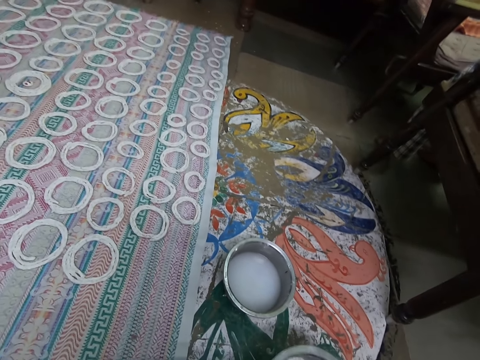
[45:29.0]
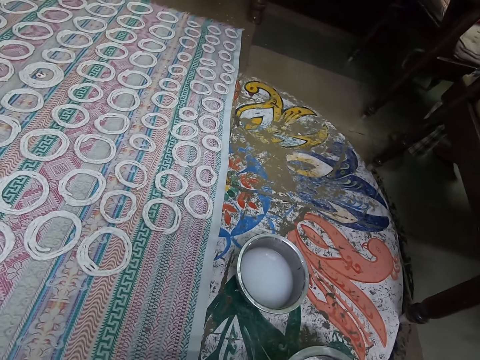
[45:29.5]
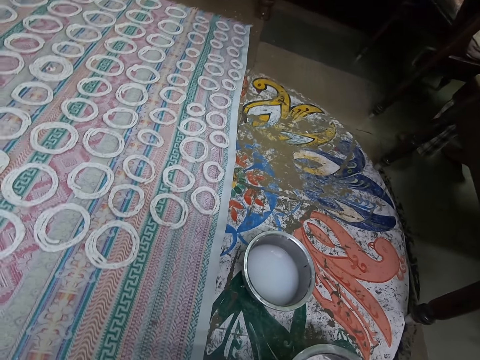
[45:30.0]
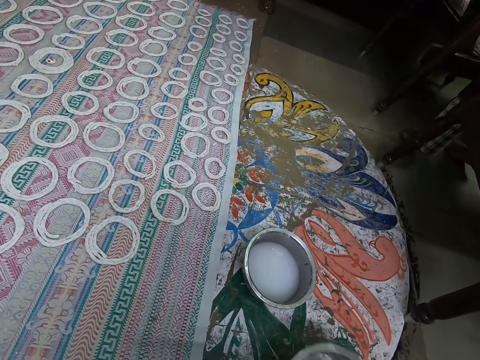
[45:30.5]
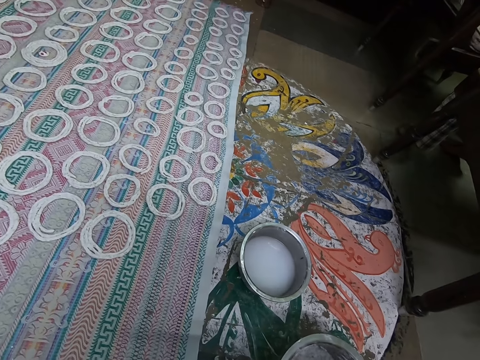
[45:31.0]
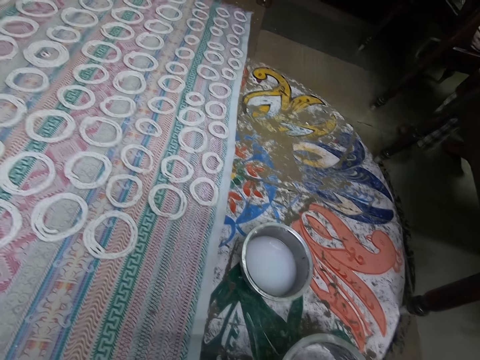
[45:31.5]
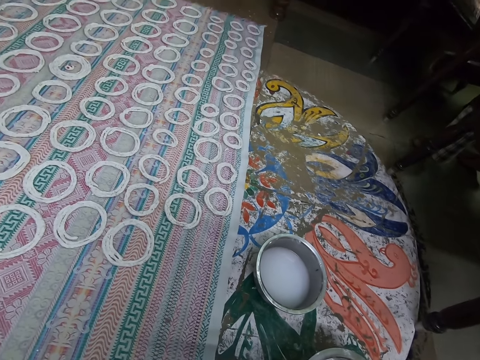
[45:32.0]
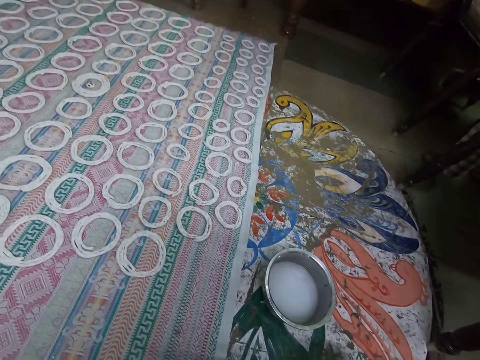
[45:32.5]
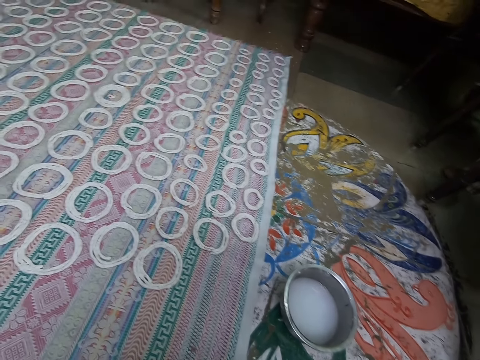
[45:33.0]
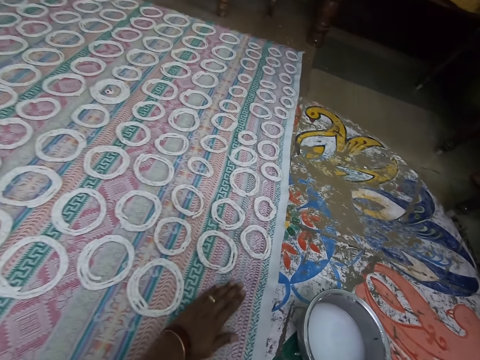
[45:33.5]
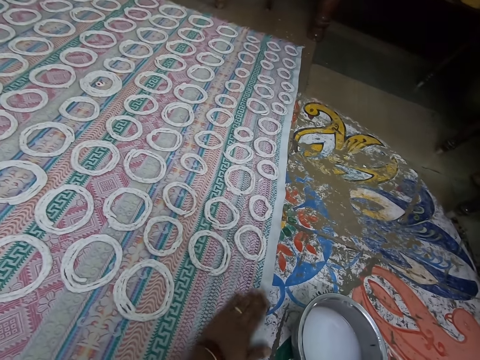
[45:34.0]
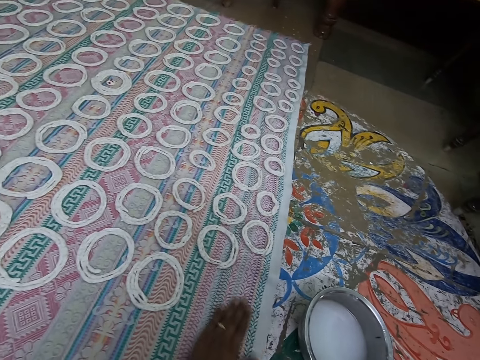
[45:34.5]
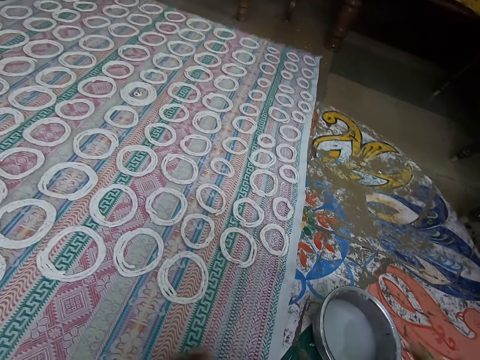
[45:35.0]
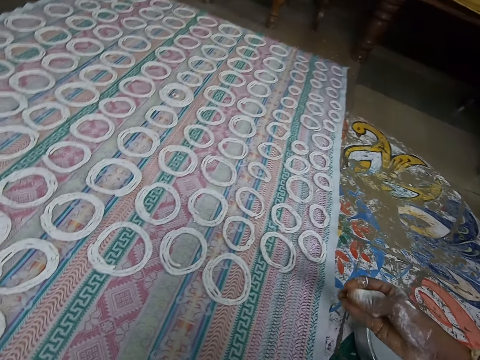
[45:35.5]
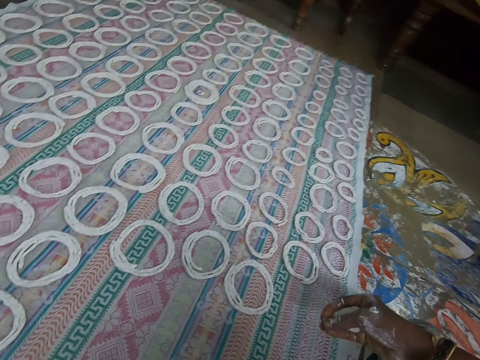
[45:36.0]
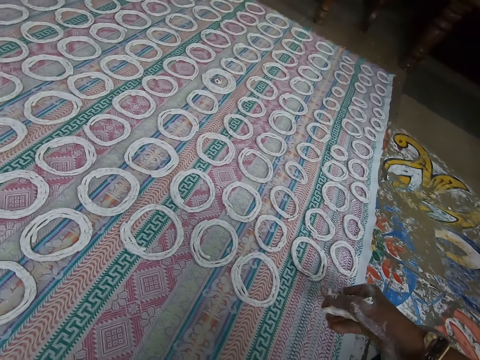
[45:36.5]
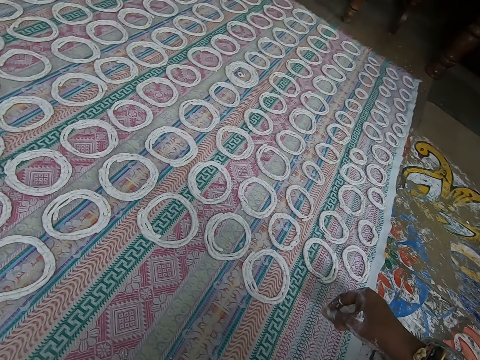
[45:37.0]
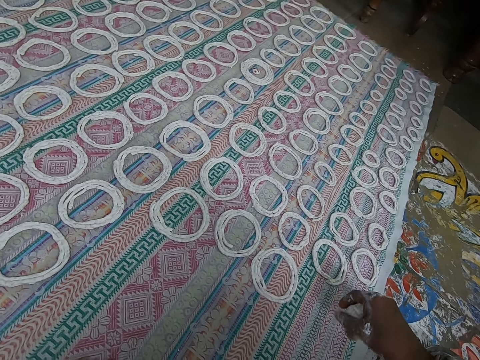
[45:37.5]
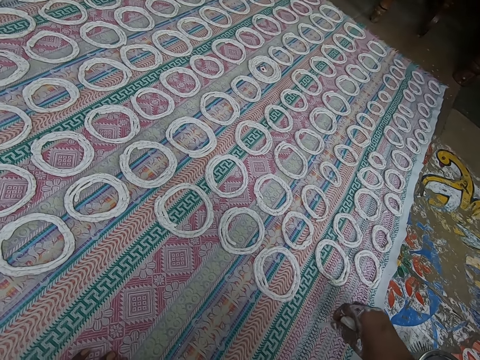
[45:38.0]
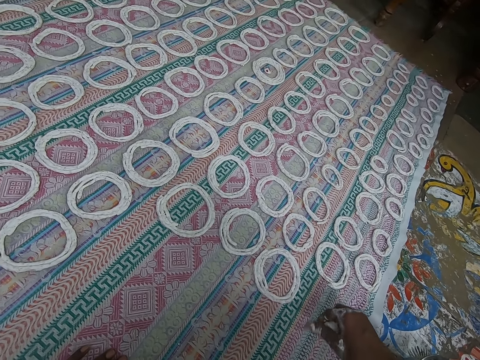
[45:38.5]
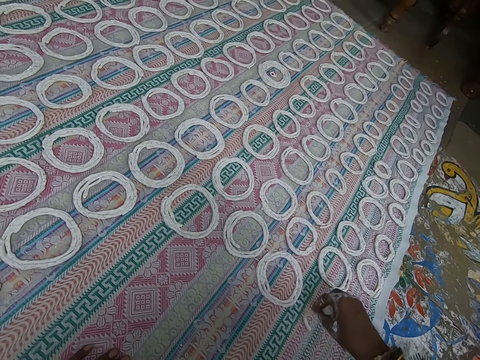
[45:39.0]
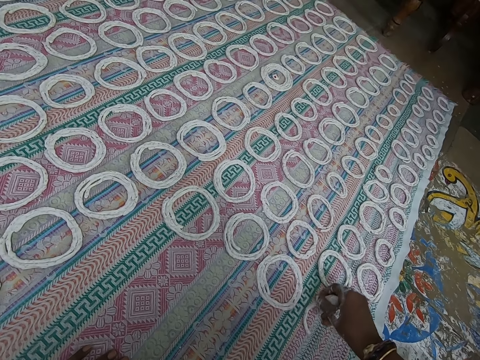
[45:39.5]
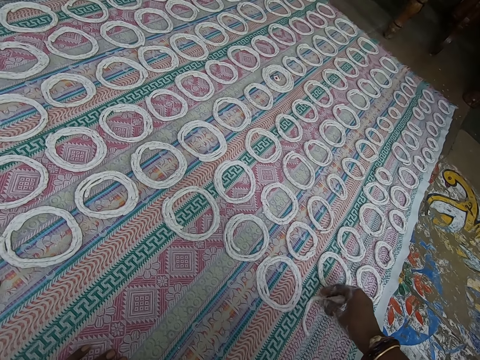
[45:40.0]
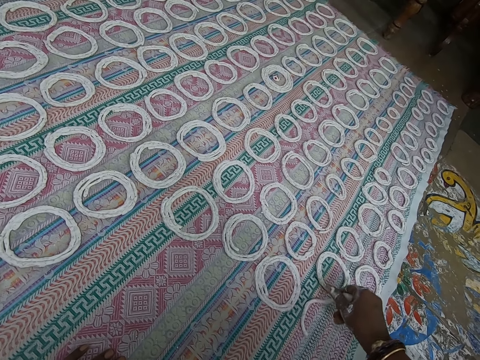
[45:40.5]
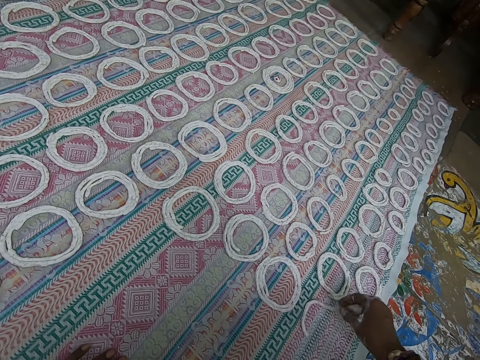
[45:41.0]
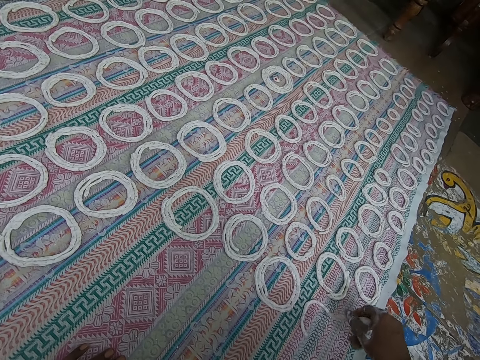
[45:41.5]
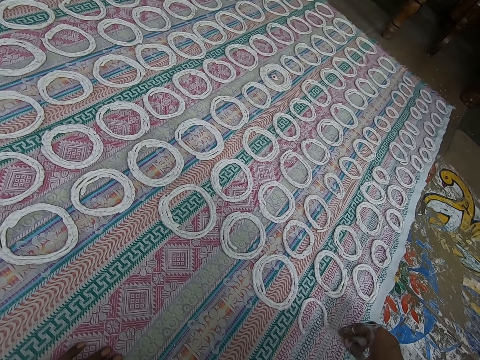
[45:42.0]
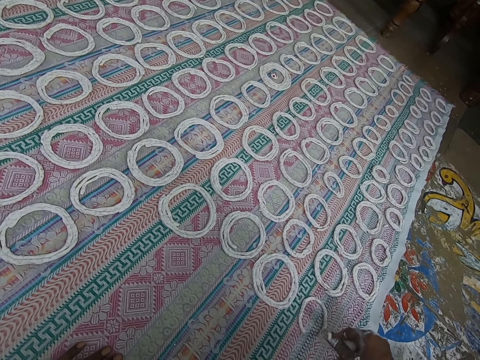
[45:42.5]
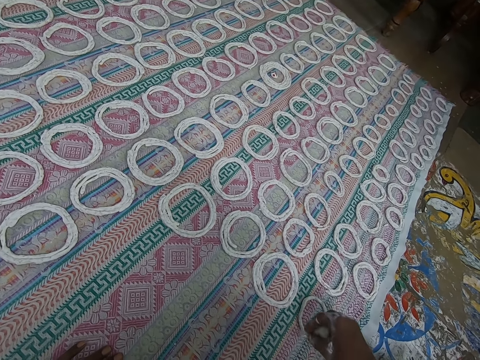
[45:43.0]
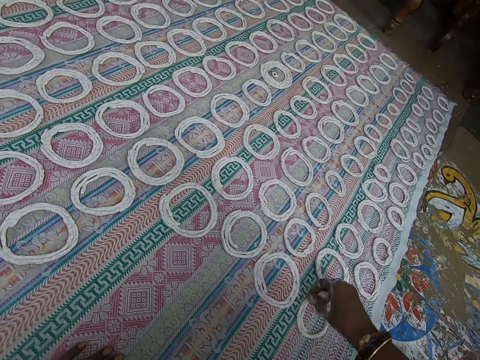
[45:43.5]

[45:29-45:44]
The camera wearer squeezes dough in a stainless bowl with their right hand. They clean the cloth or mat on the ground with their left hand. They roll the dough in their right hand. They squeeze the dough with their hand. They rotate the dough around the mat. They lay the dough on the cloth on the floor into shape with their right hand.

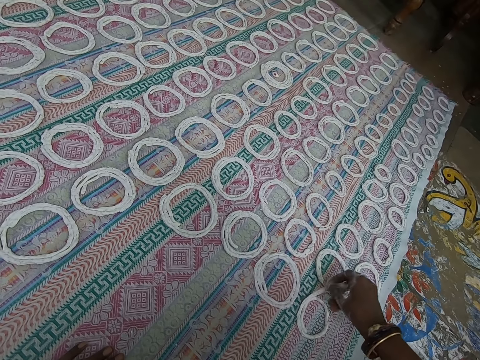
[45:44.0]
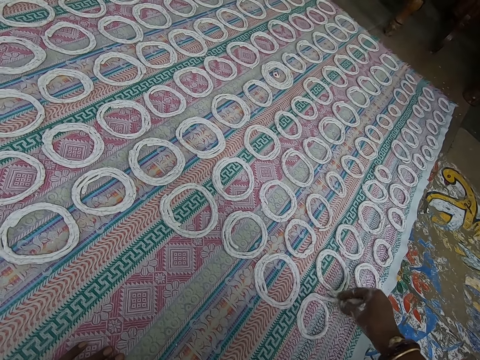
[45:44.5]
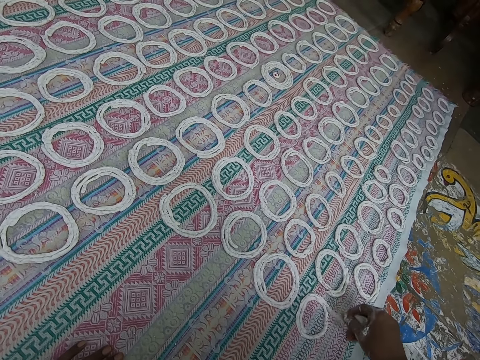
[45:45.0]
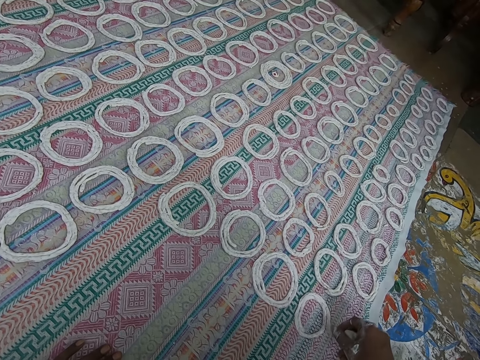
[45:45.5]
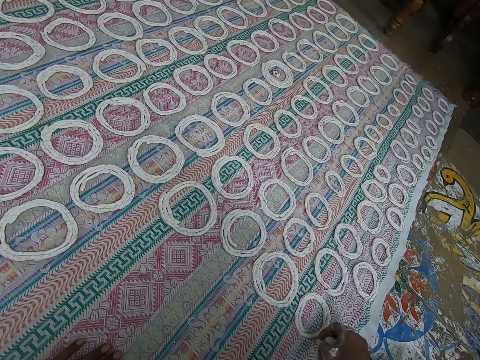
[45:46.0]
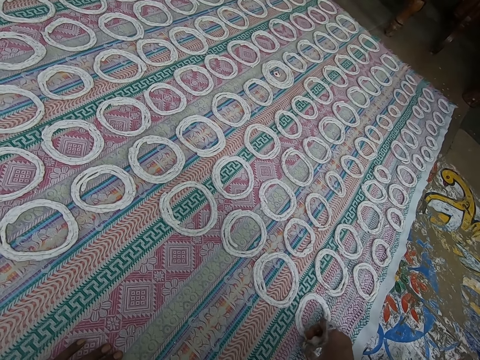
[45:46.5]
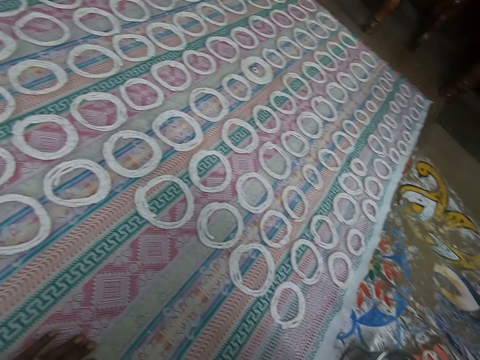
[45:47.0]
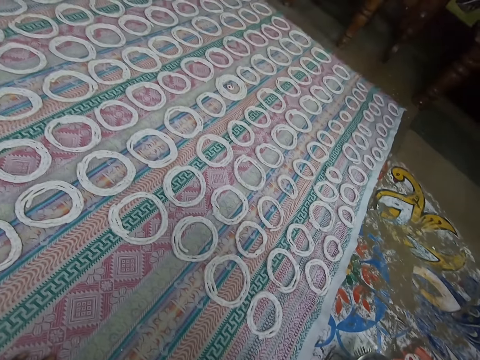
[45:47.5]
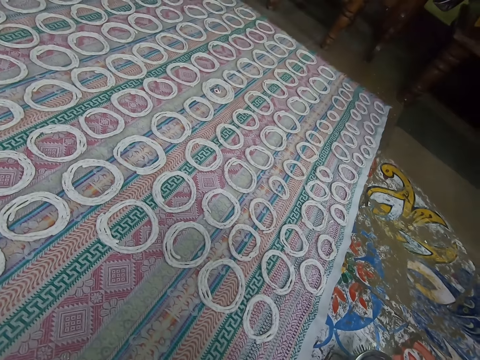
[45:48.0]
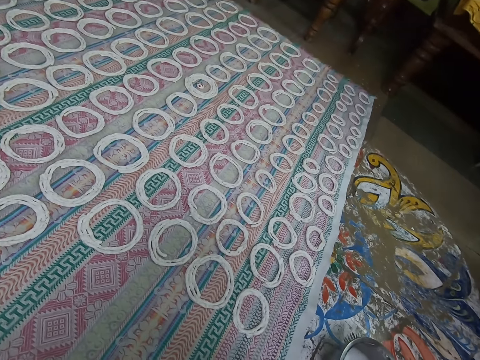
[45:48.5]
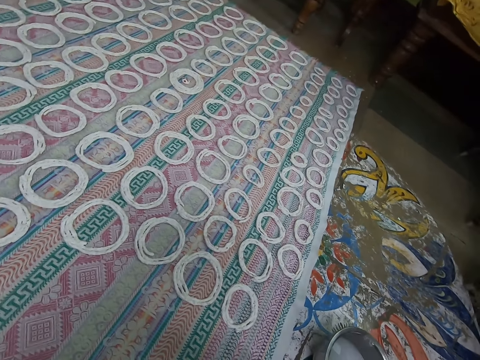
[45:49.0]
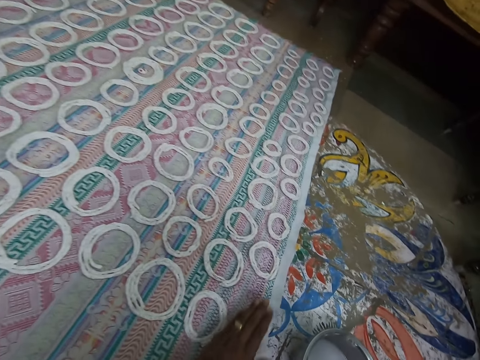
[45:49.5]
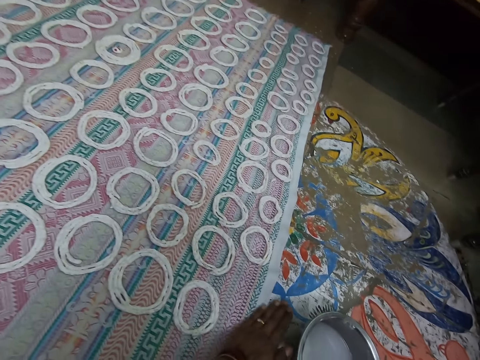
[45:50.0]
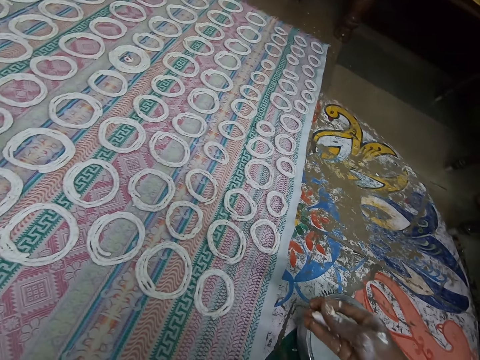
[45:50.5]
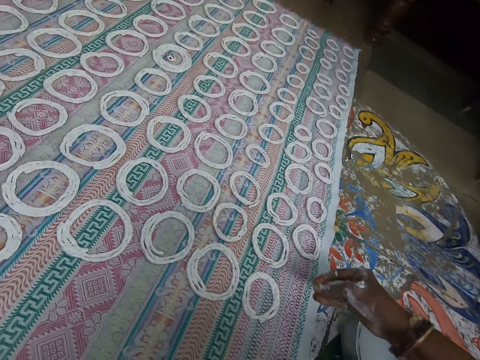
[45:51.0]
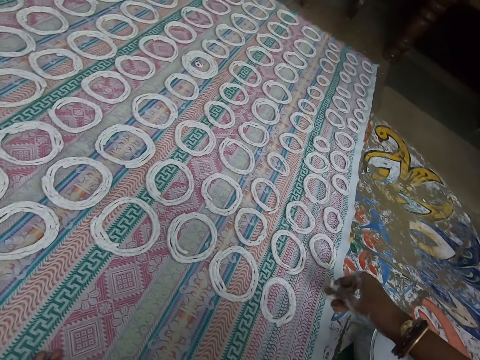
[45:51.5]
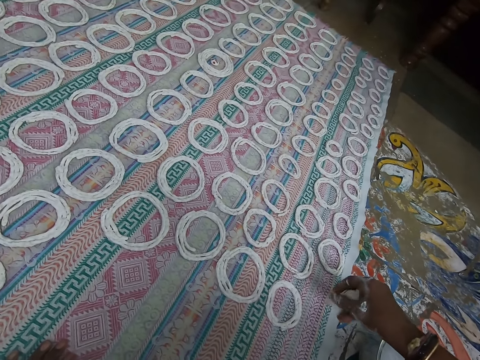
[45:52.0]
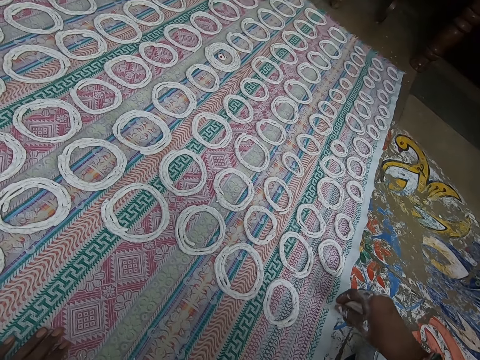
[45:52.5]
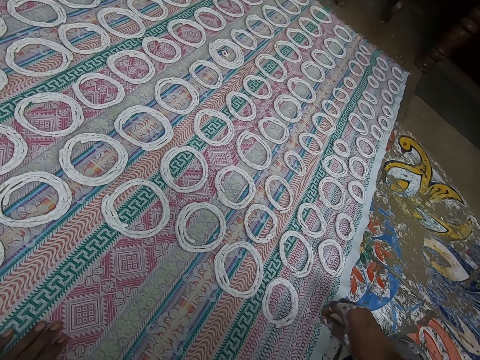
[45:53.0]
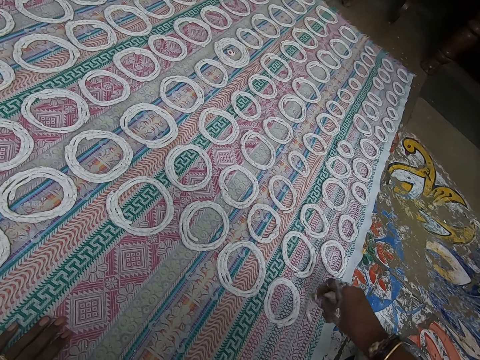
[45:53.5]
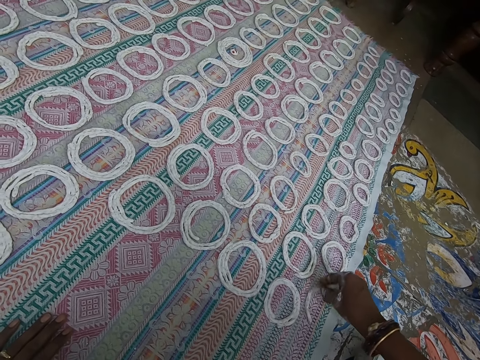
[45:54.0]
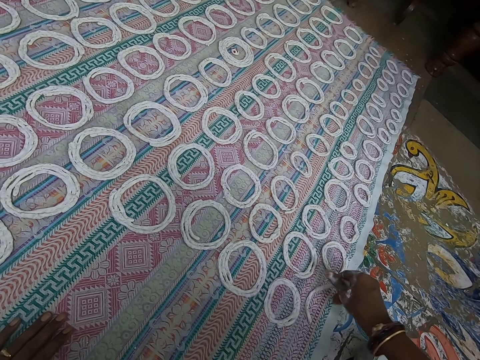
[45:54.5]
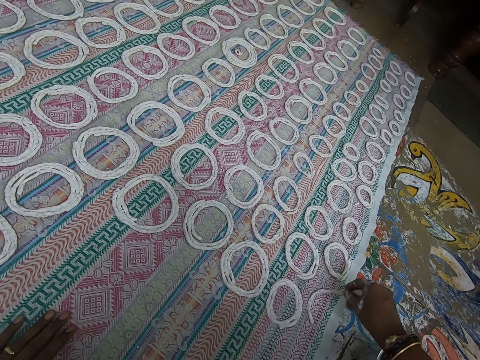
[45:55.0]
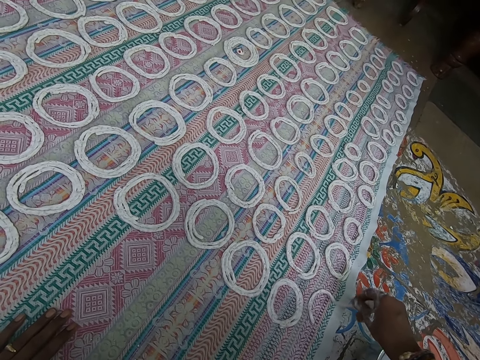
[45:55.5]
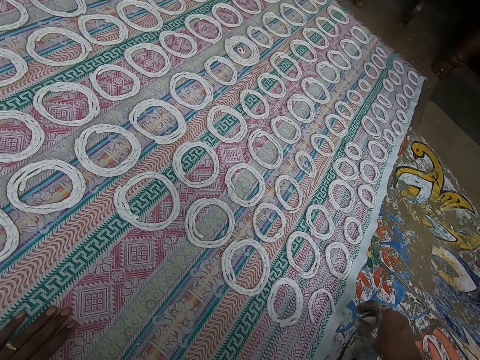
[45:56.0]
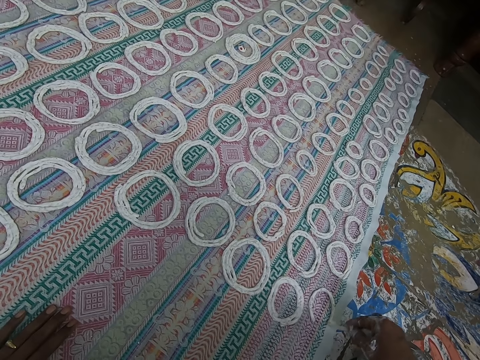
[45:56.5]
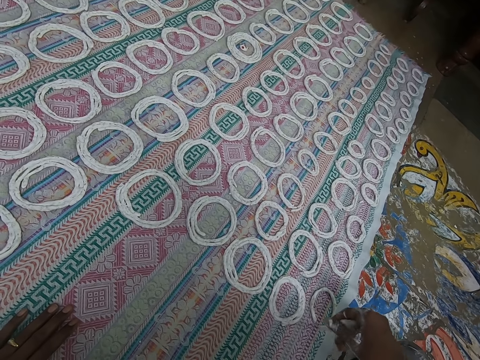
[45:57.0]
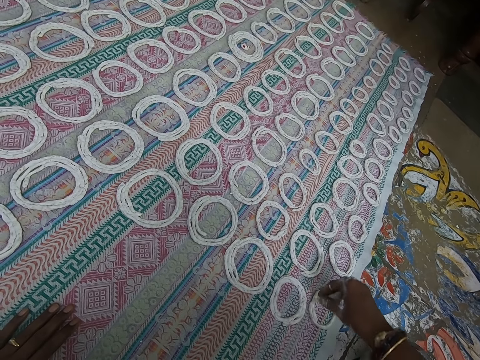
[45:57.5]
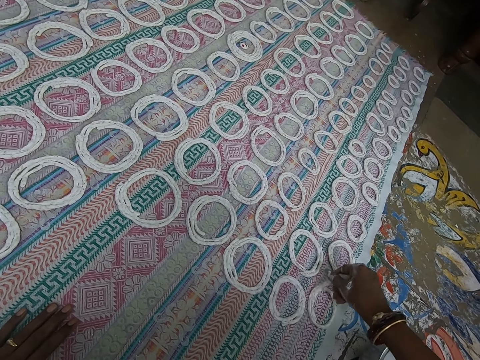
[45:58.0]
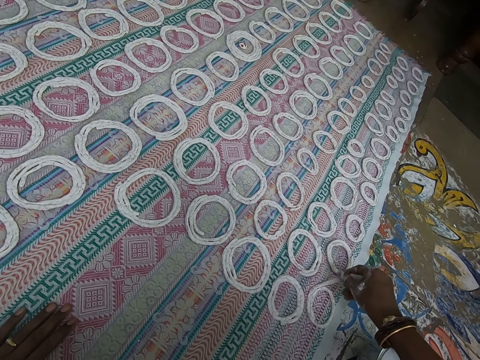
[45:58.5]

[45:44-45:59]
The camera wearer pulls their hand off something. They clean the cloth or mat on the ground with their left hand. They roll the dough in their right hand. They squeeze the dough with their hand. They rotate the dough around the mat. They lay the dough on the cloth on the floor into shape with their right hand.
